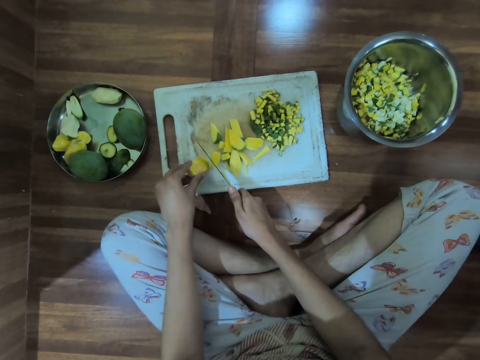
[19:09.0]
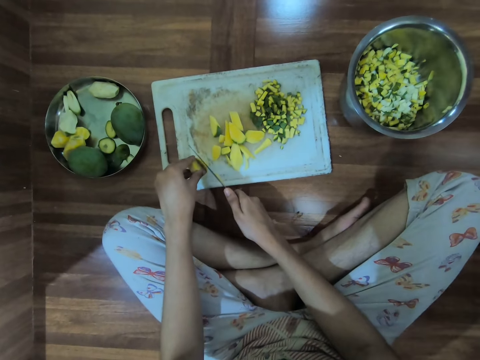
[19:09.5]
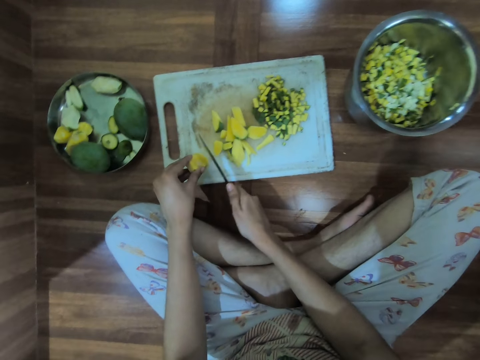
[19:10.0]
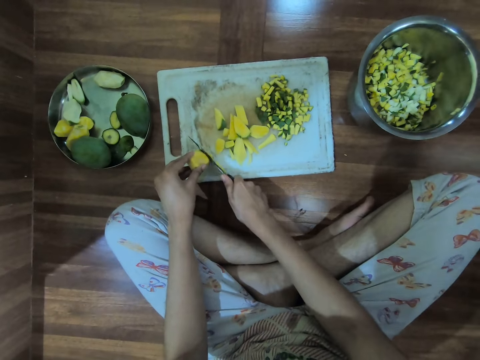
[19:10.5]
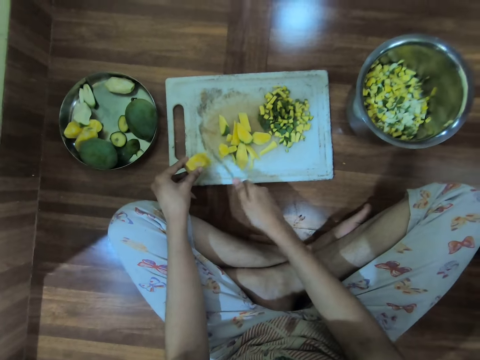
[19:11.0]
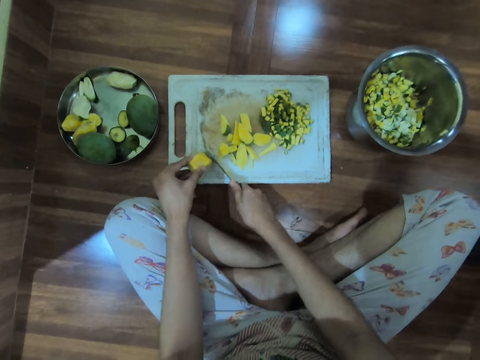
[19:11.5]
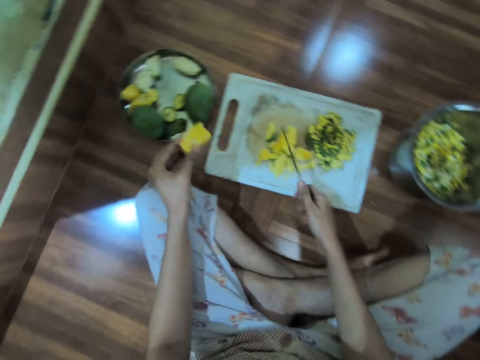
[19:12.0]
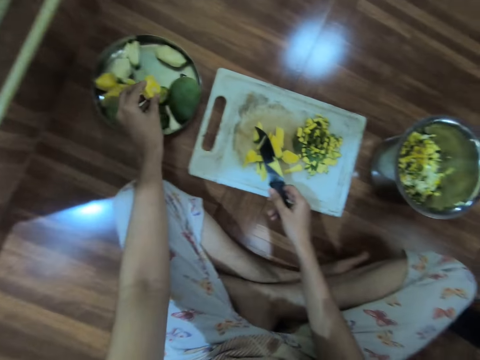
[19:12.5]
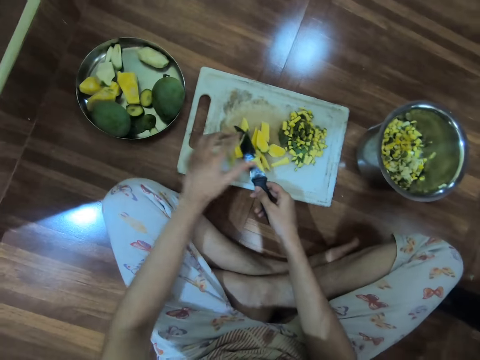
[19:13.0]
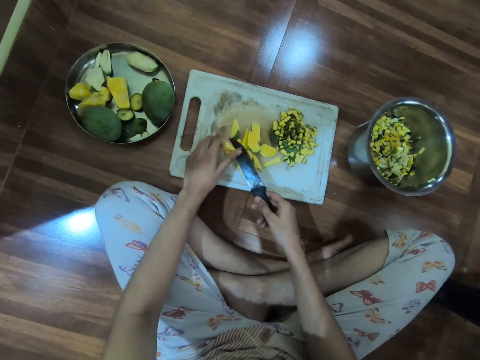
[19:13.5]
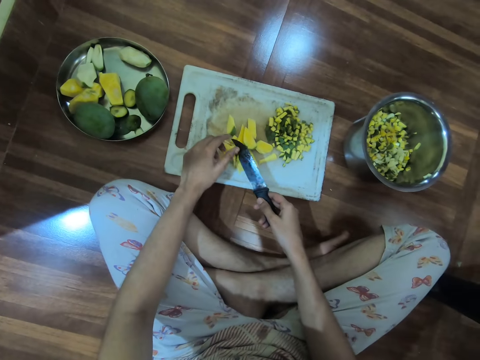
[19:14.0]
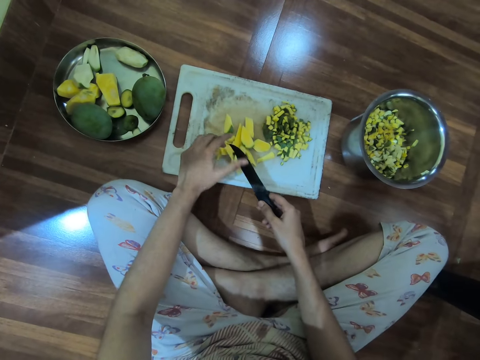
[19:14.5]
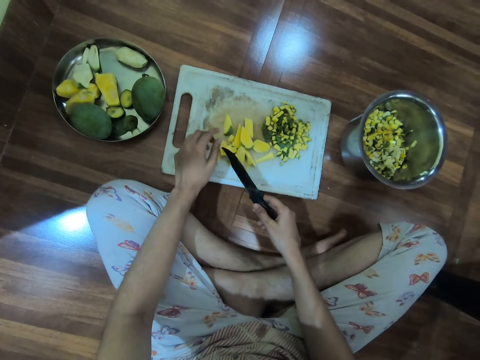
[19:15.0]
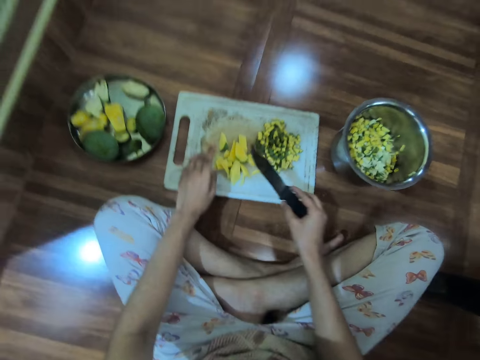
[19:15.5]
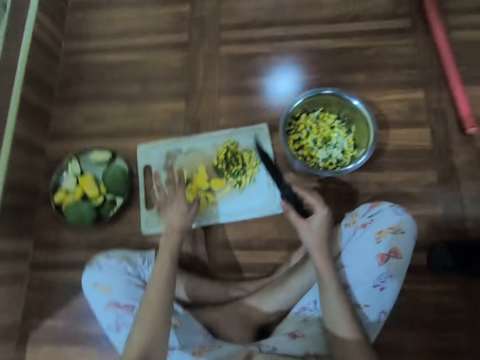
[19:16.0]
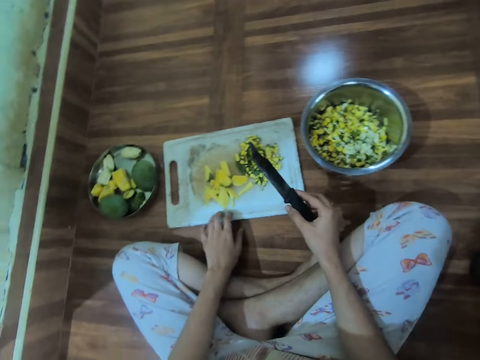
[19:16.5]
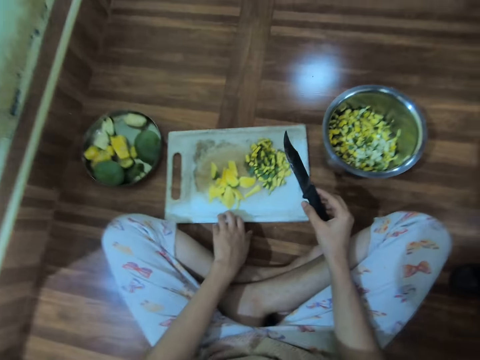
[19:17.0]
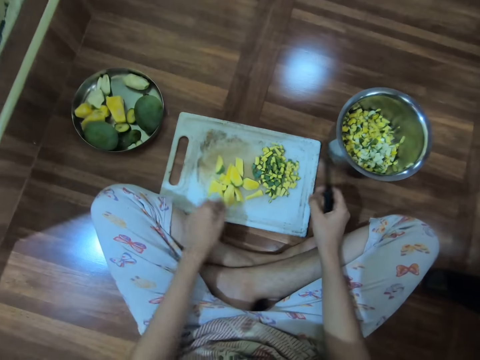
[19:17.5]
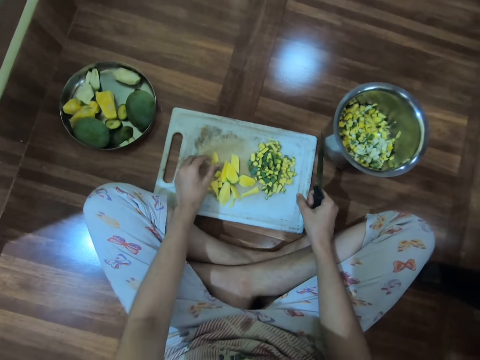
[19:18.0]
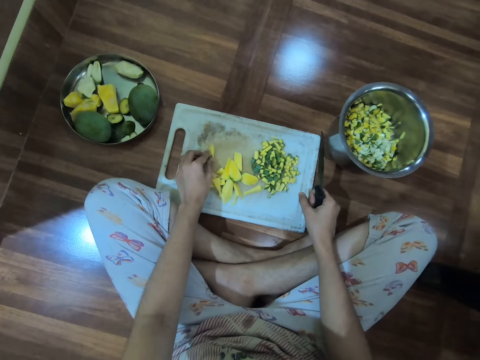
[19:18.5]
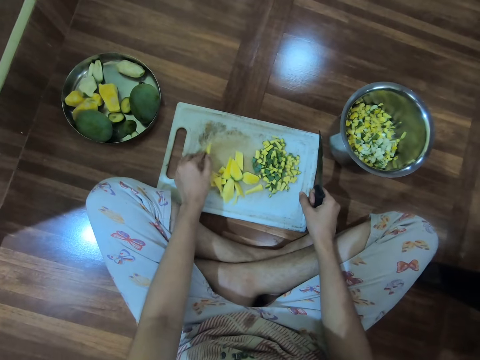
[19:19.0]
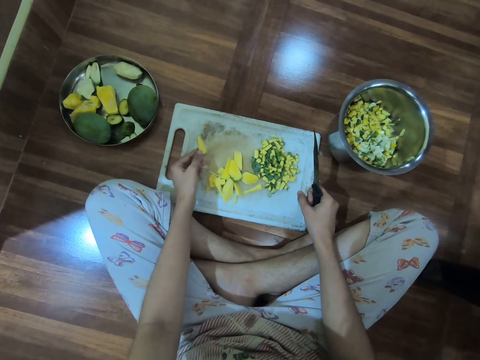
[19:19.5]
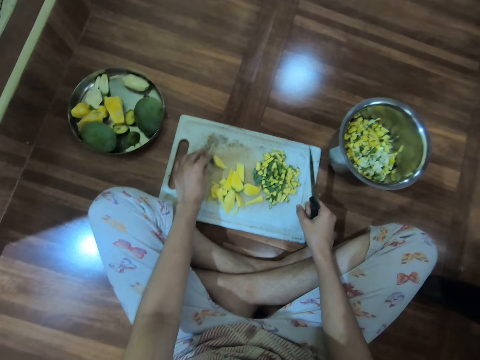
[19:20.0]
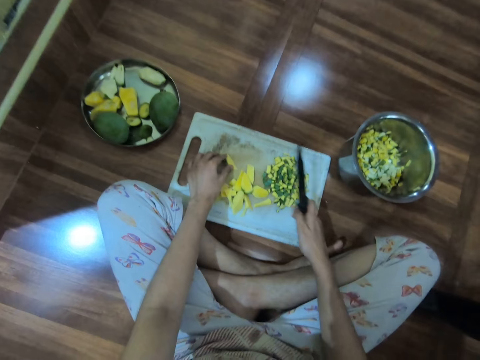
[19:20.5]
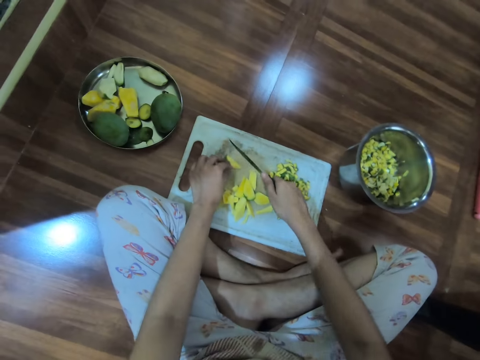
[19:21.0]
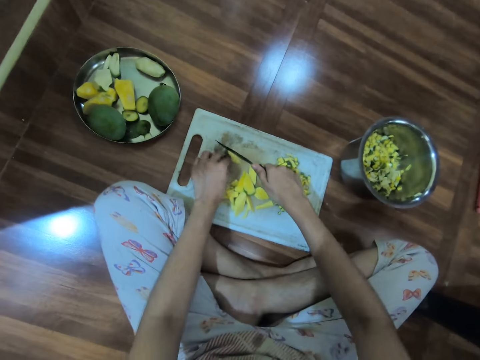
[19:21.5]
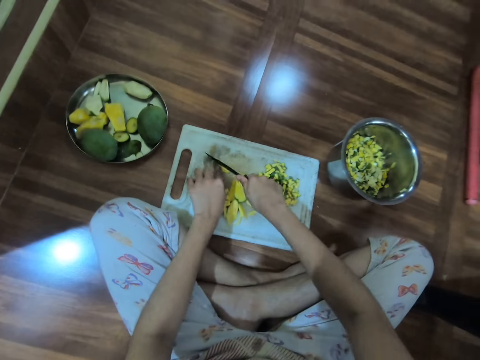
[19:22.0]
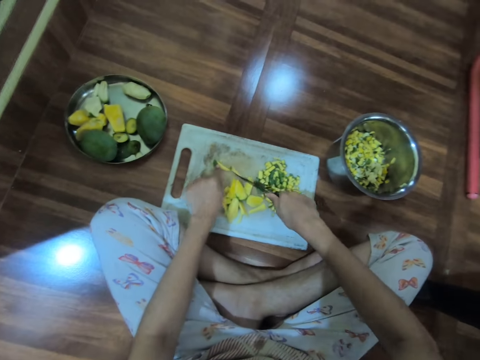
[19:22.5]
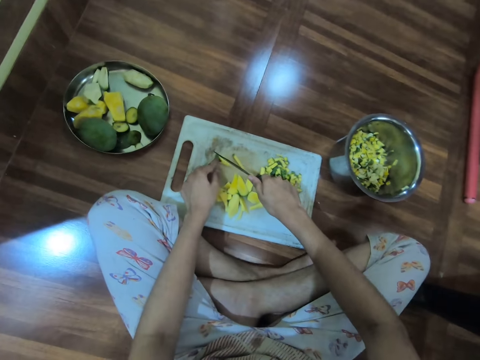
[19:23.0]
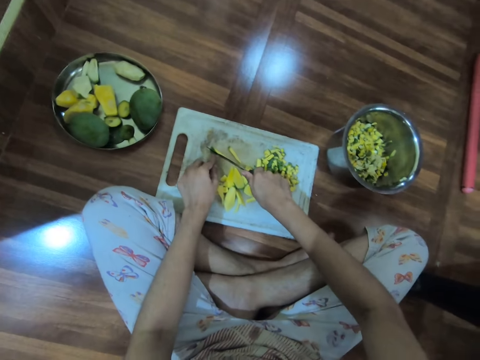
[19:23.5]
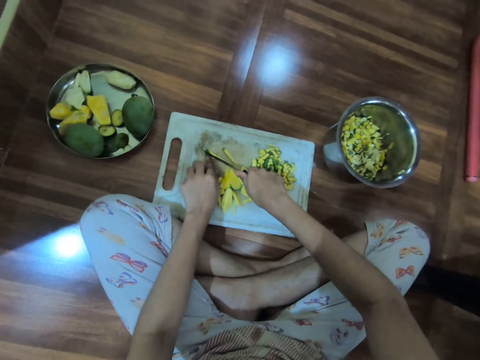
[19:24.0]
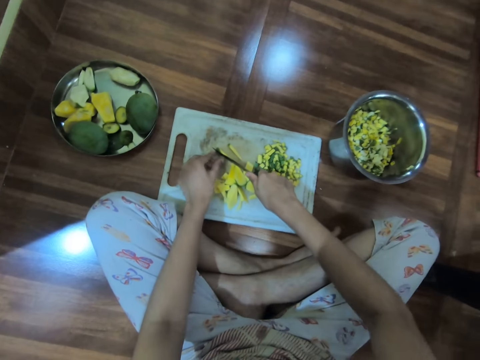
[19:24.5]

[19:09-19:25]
The camera wearer picks the mango from the chopping board with her left hand. She converses with the boy. She puts the mango seed in a stainless plate with her left hand. She wipes the knife with the left hand. She removes a slice of mango from the knife with her left hand. She drops the slice of mango on the chopping board with her left hand. She pulls the chopping board on the floor with her left hand. She picks a slice of mango from the chopping board with her left hand. She drops the slice of mango on the chopping board with her left hand. She holds down the slice of mango on the chopping board with her left hand. She cuts the slice of mango on the chopping board with the knife in her right hand.

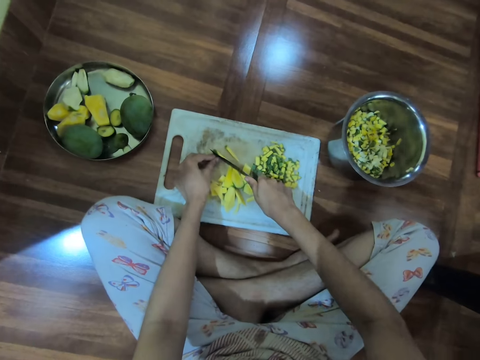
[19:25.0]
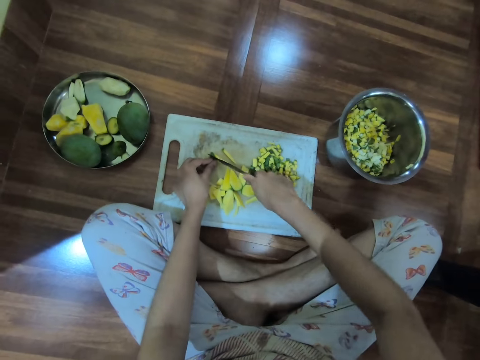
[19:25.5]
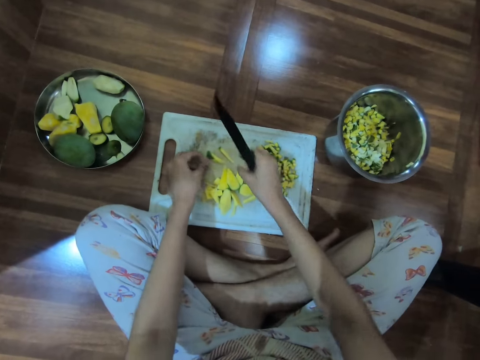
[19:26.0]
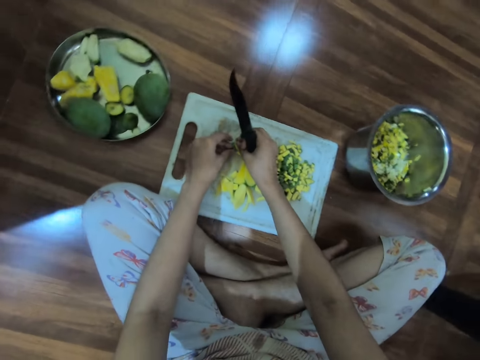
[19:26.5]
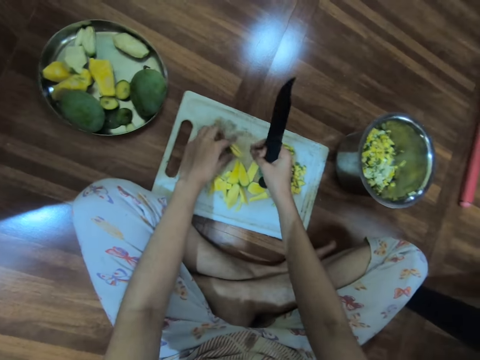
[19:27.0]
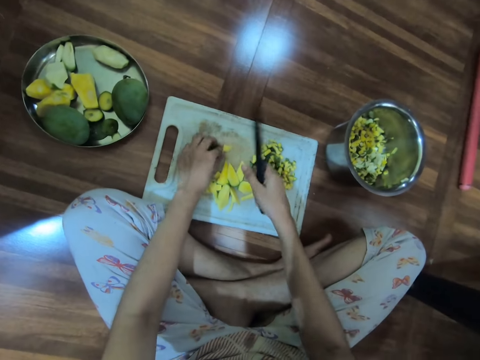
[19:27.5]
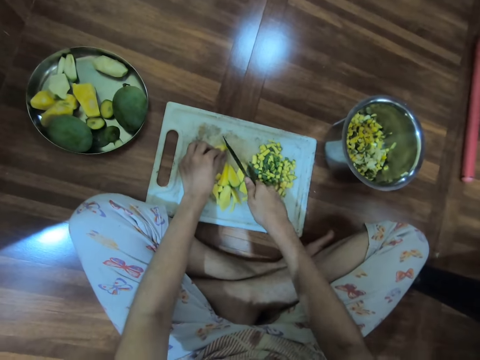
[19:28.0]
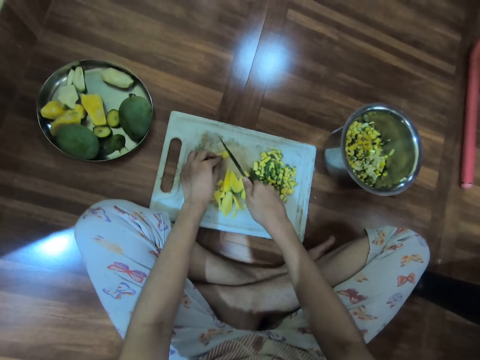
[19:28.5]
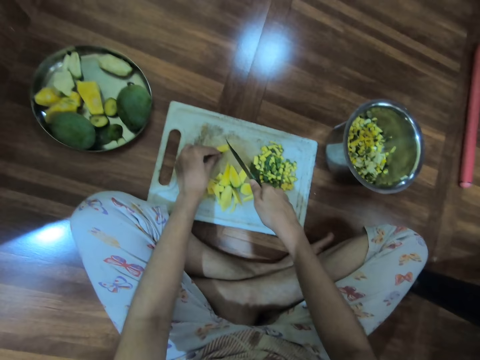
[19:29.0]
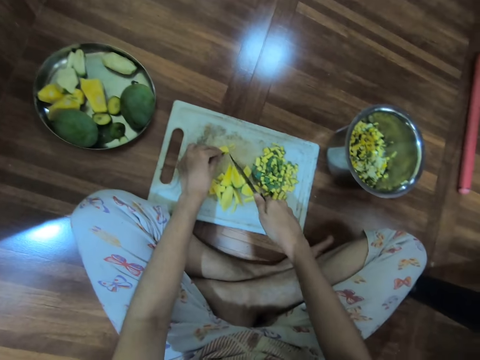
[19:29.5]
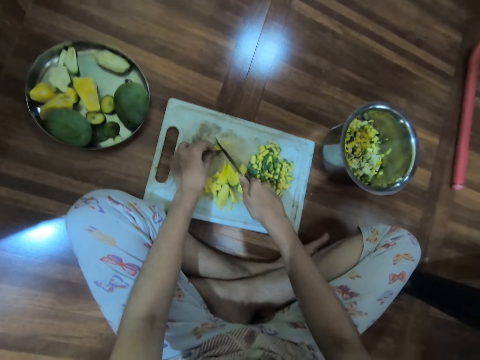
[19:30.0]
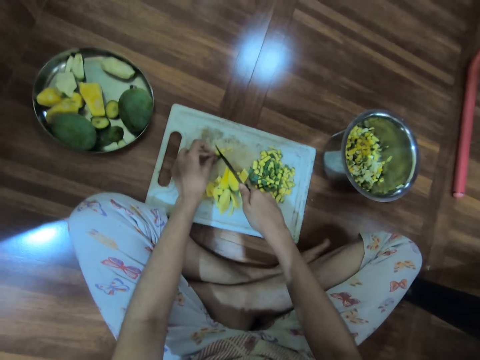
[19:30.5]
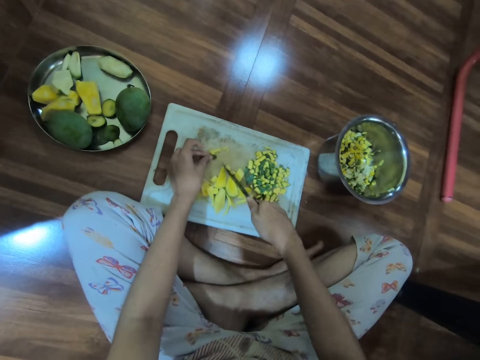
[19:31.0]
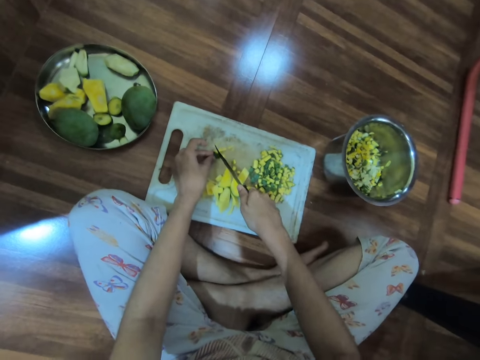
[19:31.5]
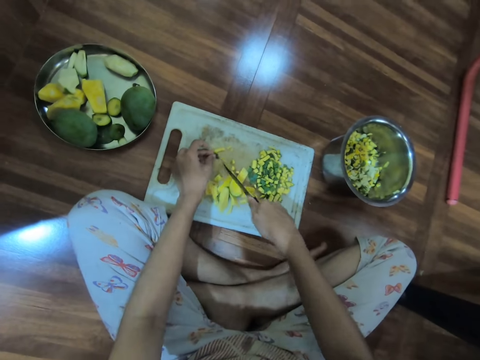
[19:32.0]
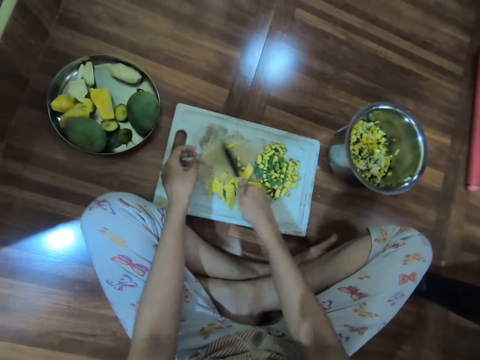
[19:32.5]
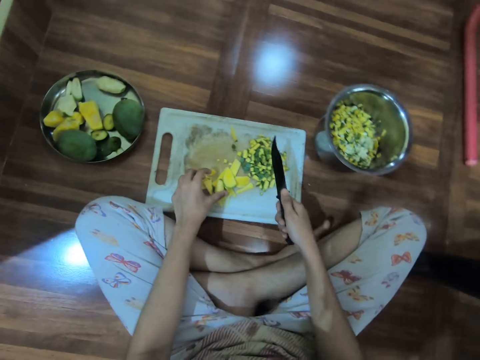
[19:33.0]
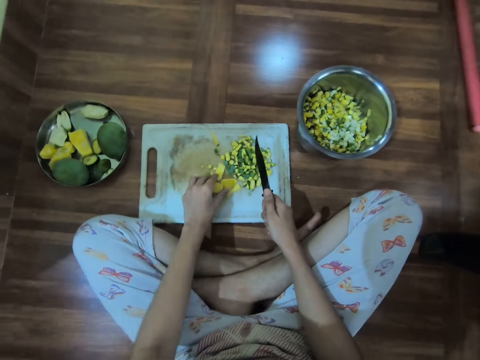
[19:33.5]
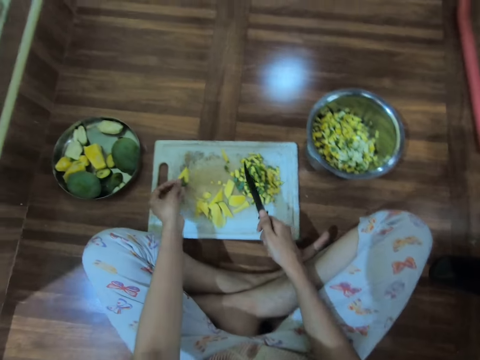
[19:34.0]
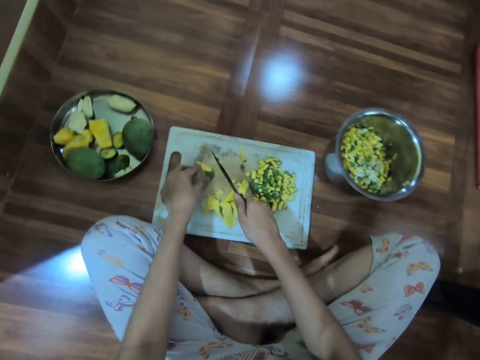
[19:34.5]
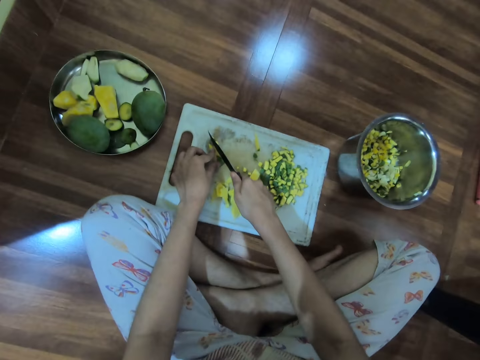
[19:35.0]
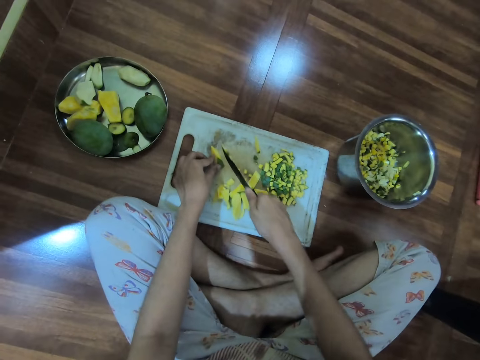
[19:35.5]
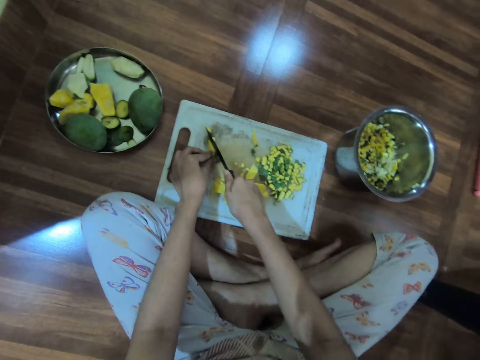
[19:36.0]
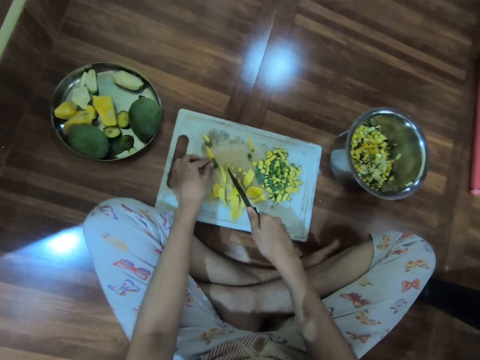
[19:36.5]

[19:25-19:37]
The camera wearer moves a slice of mango on the chopping board with her right hand. She holds down the slices of mango on the chopping board with her left hand. She cuts the slices of mango on the chopping board with the knife in her right hand. She pushes mango dices aside on the chopping board with the knife in her right hand. She picks the slice of mango from the chopping board with her left hand. She holds down the slice of mango on the chopping board with her left hand and cuts the slice of mango on the chopping board with the knife in her right hand.
